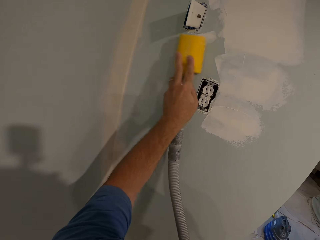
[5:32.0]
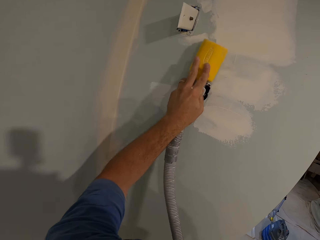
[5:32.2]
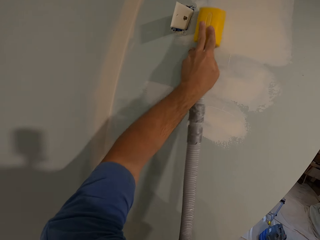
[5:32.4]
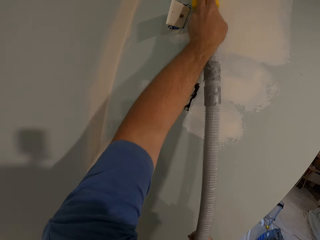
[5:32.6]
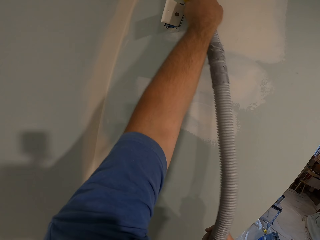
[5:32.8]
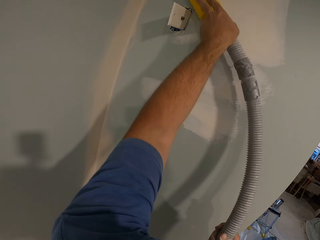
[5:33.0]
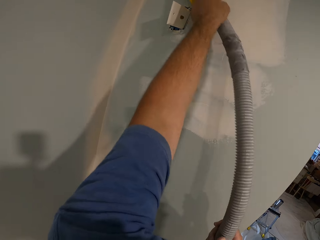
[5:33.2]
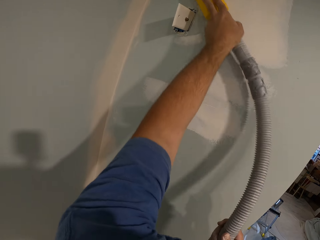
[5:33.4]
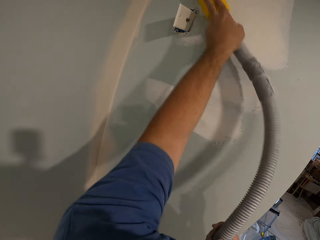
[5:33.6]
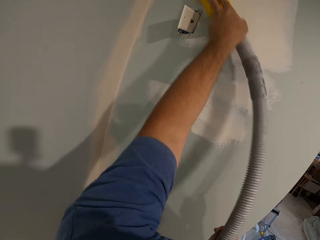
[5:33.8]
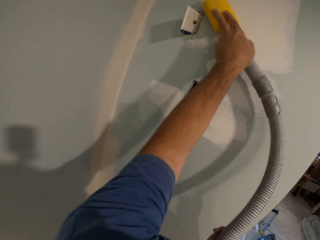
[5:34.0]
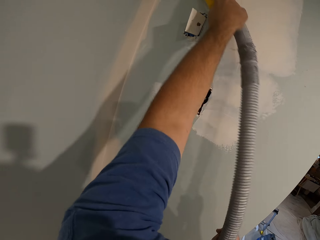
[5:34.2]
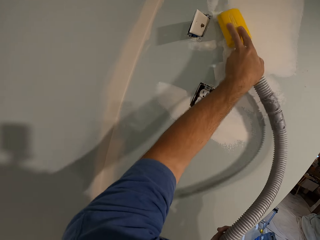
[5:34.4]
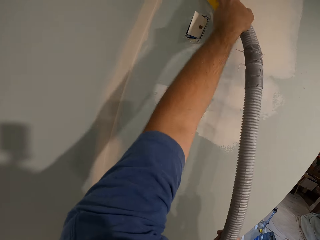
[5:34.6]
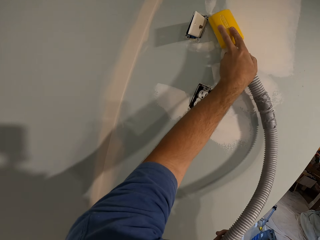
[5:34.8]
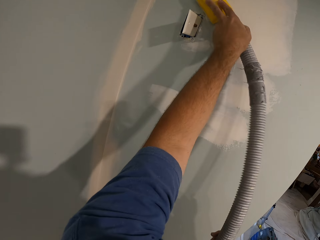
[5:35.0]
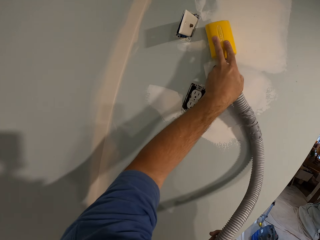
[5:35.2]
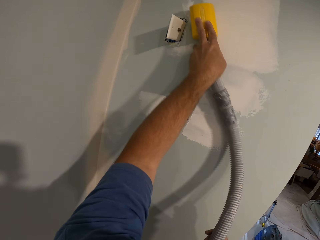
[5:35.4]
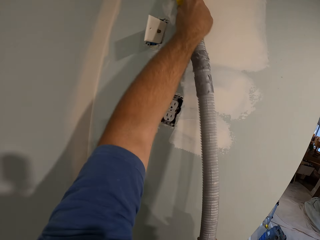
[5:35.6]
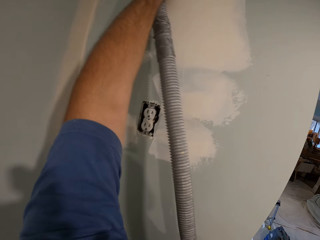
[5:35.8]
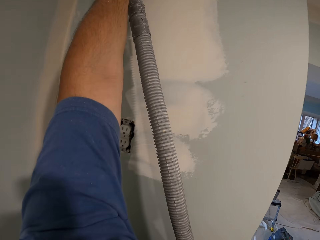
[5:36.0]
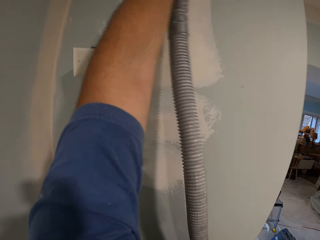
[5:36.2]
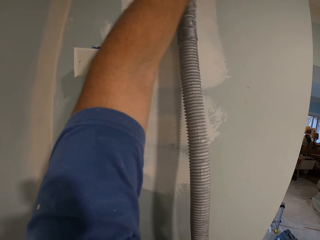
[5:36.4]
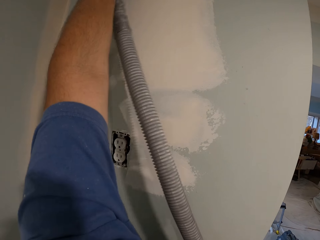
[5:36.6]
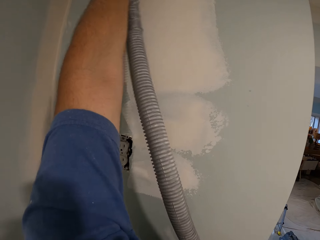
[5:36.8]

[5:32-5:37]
The camera wearer smoothens the wall with the hand sander.

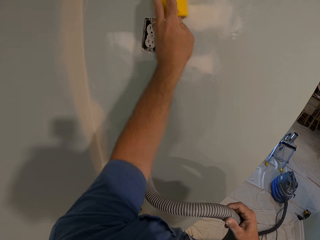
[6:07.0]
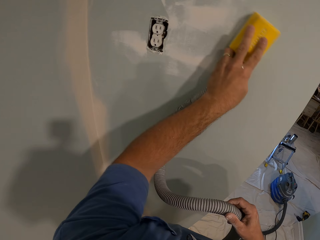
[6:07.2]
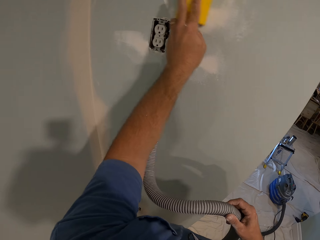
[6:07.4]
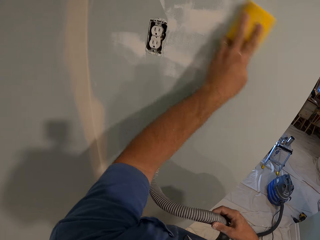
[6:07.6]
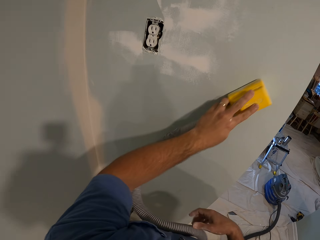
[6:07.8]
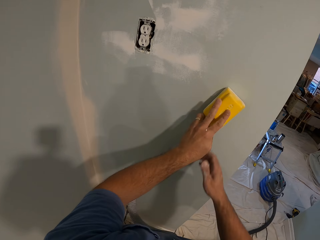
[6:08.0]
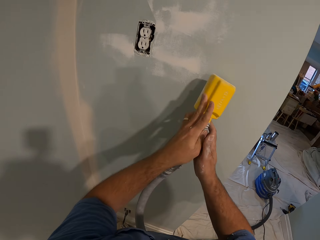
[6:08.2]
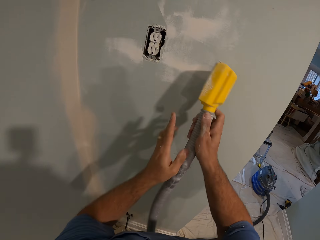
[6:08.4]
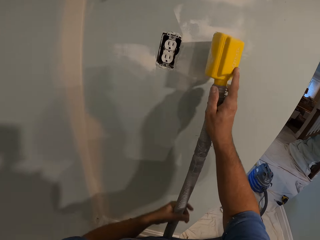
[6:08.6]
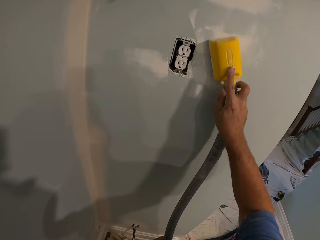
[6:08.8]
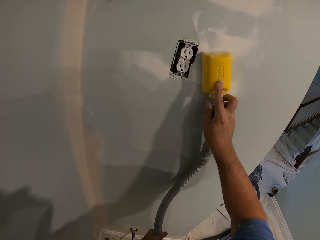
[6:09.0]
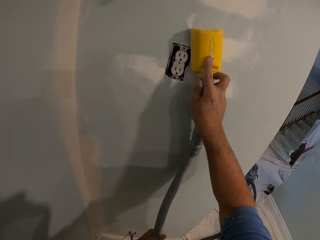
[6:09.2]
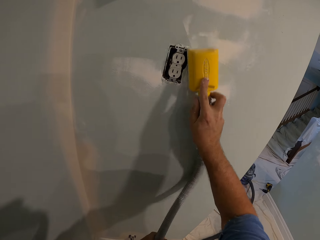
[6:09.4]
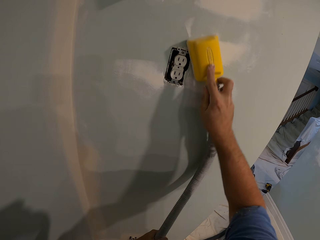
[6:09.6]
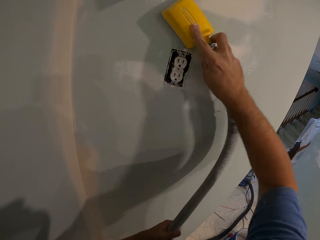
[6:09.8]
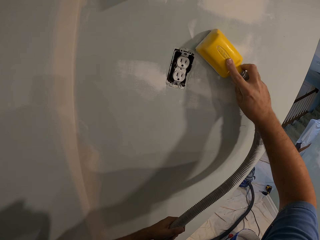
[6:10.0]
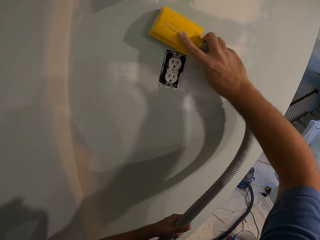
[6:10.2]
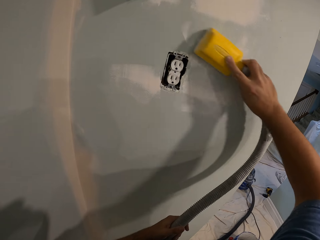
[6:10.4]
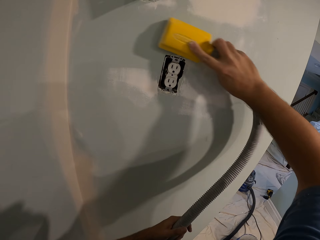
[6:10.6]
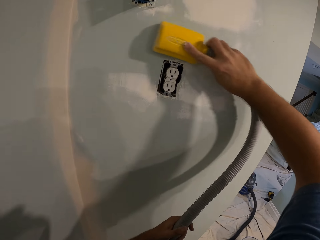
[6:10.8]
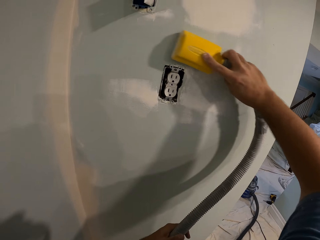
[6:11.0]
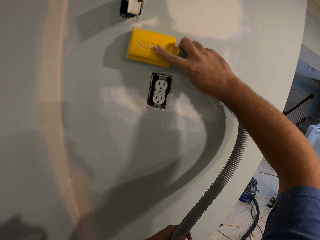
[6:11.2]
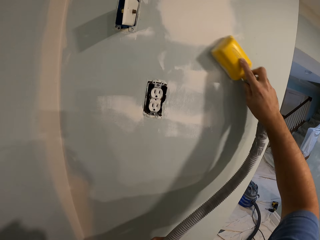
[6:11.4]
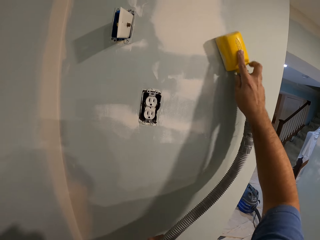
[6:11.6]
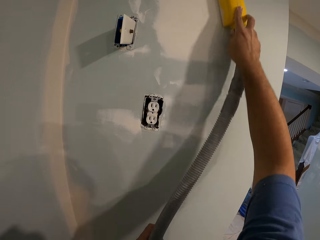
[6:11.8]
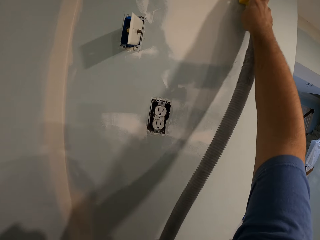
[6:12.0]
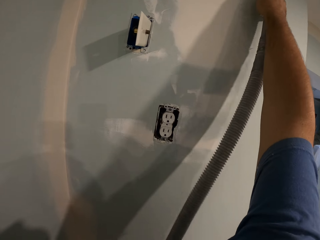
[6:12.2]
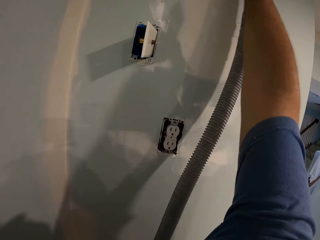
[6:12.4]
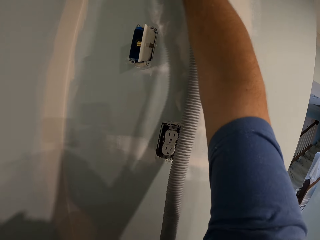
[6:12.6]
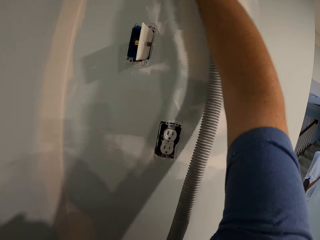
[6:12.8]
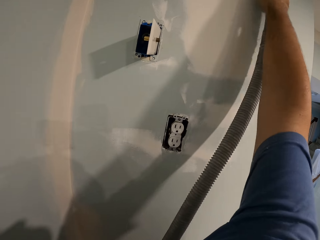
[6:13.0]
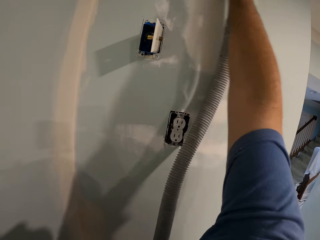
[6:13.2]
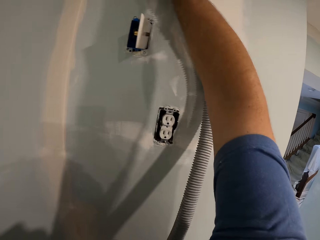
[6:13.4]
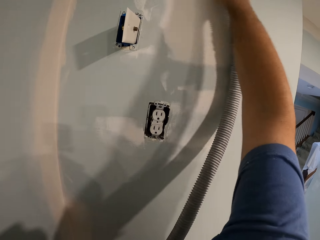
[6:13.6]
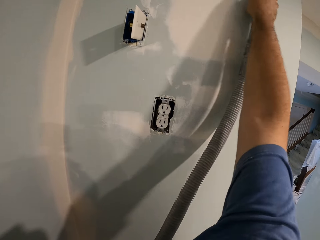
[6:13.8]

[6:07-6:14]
The camera wearer passes the hand sander hose from his left hand to his right hand. He smoothens the wall with the hand sander.

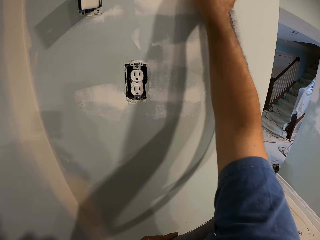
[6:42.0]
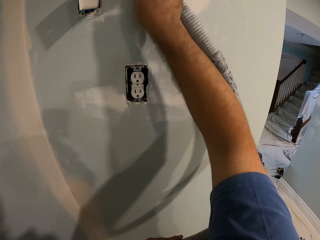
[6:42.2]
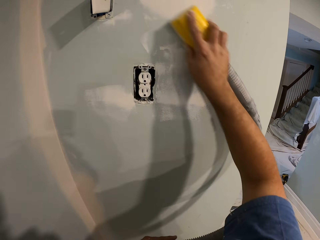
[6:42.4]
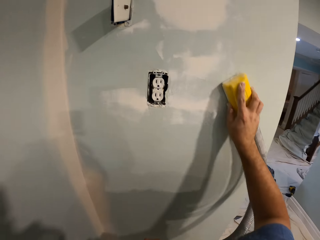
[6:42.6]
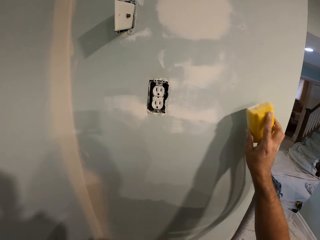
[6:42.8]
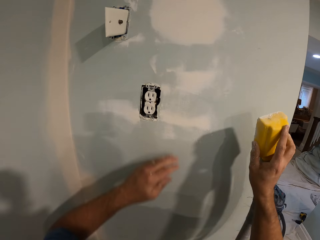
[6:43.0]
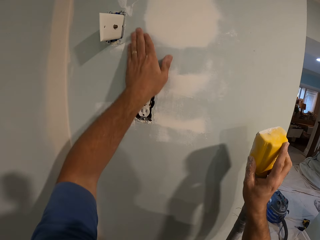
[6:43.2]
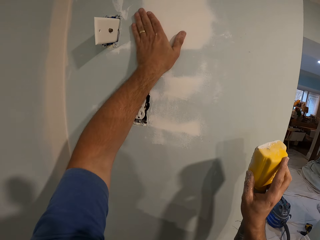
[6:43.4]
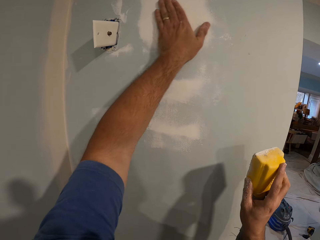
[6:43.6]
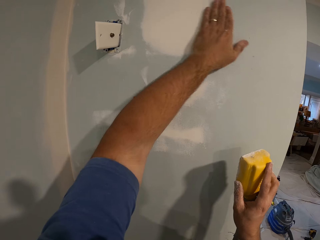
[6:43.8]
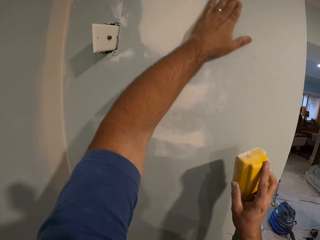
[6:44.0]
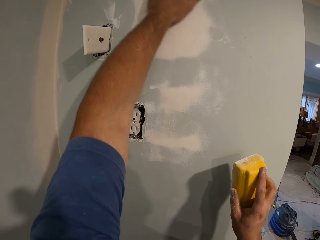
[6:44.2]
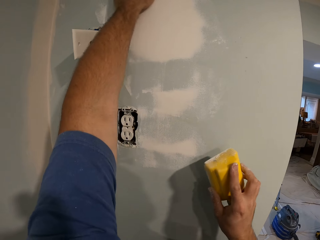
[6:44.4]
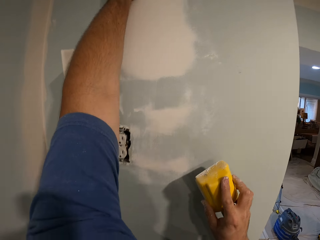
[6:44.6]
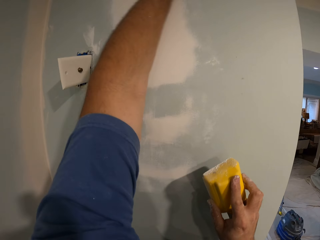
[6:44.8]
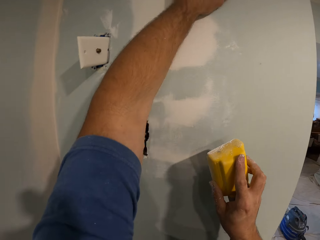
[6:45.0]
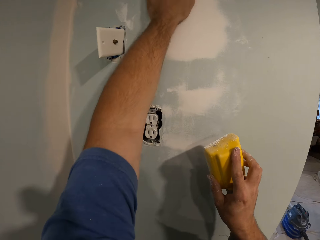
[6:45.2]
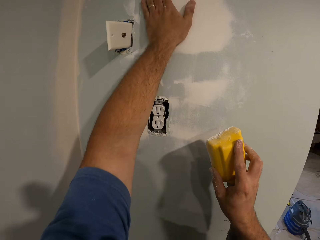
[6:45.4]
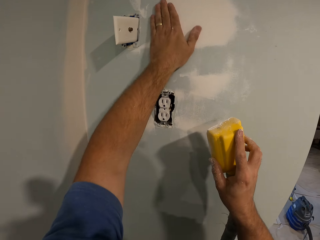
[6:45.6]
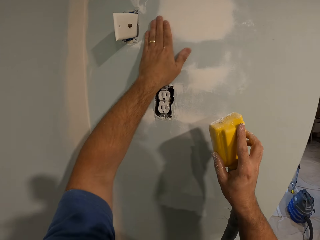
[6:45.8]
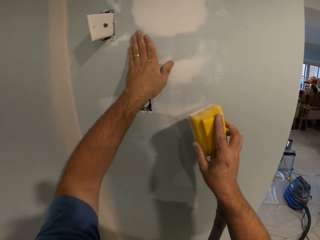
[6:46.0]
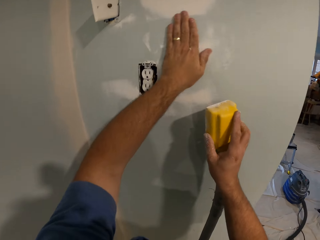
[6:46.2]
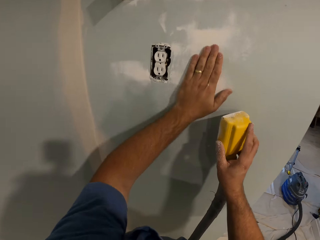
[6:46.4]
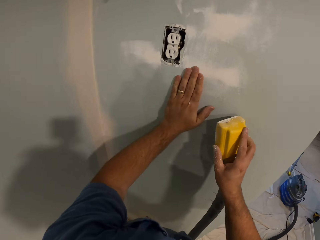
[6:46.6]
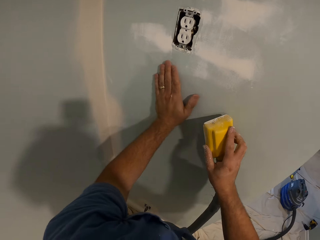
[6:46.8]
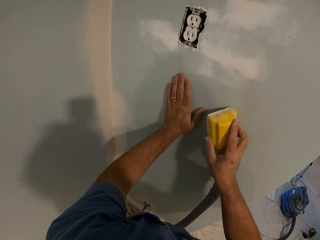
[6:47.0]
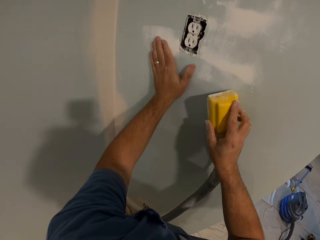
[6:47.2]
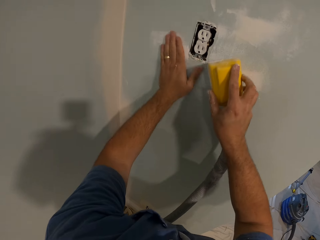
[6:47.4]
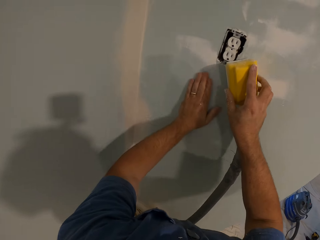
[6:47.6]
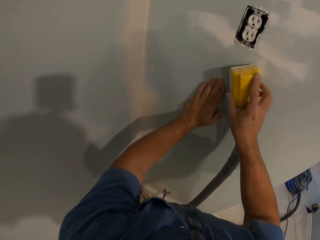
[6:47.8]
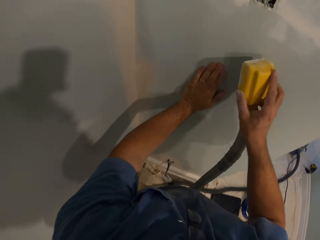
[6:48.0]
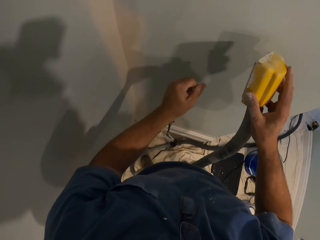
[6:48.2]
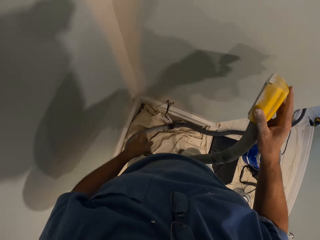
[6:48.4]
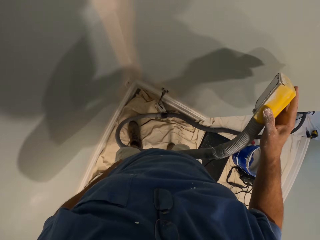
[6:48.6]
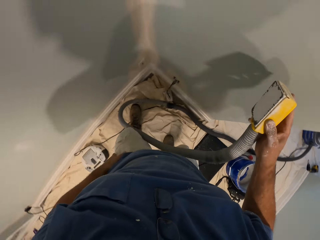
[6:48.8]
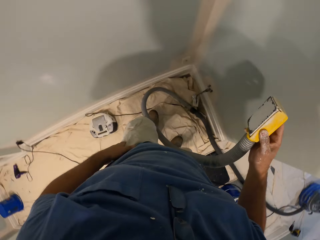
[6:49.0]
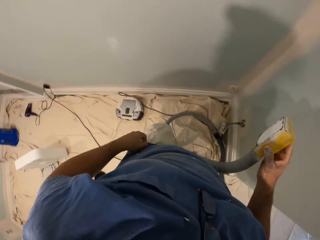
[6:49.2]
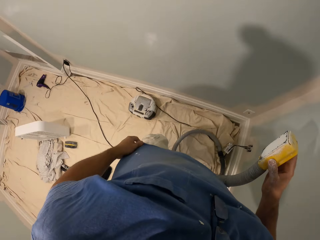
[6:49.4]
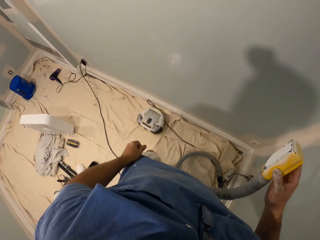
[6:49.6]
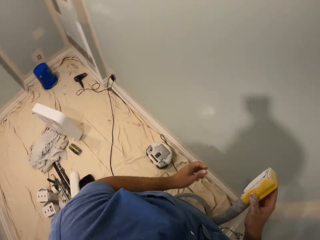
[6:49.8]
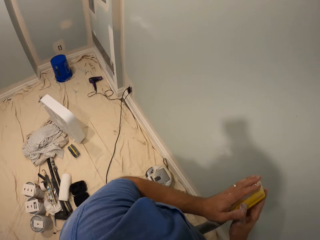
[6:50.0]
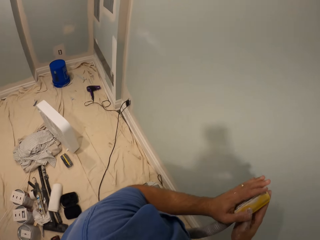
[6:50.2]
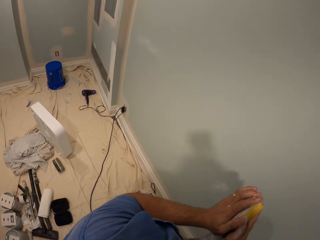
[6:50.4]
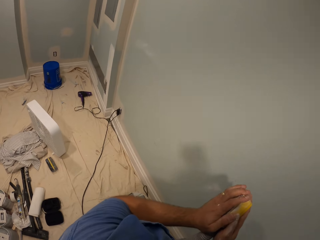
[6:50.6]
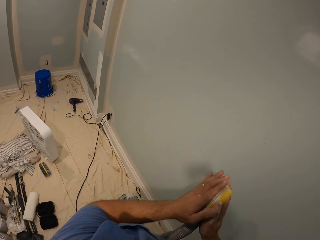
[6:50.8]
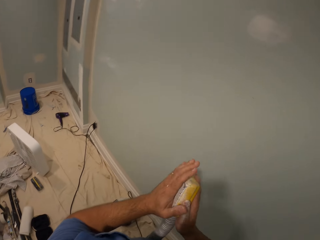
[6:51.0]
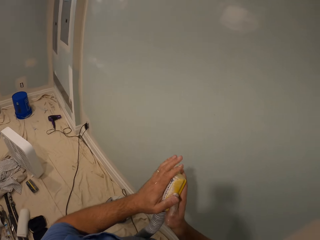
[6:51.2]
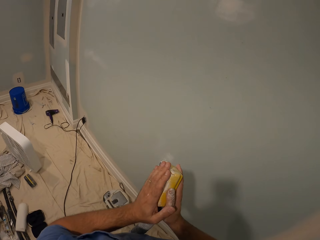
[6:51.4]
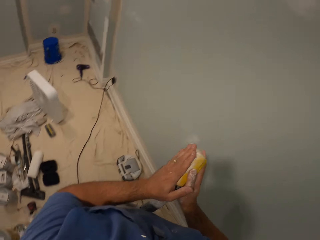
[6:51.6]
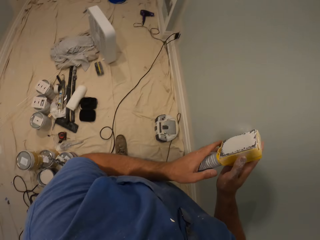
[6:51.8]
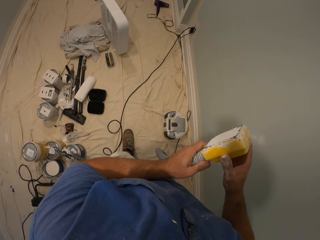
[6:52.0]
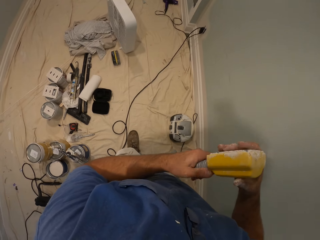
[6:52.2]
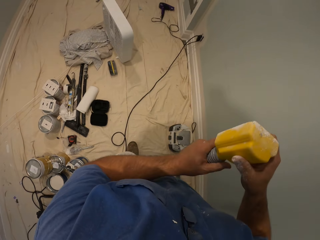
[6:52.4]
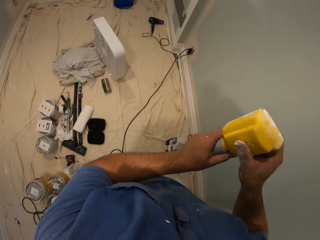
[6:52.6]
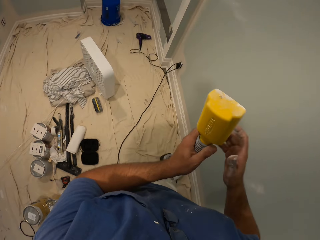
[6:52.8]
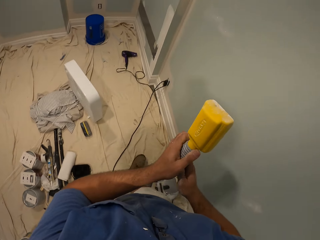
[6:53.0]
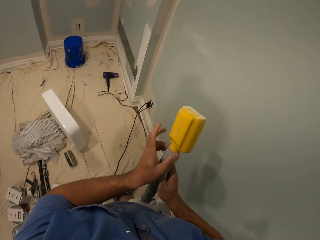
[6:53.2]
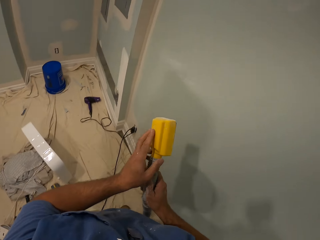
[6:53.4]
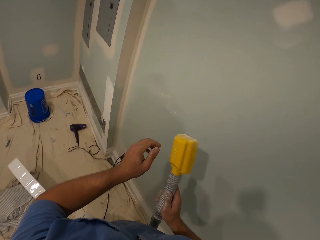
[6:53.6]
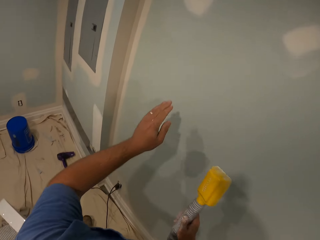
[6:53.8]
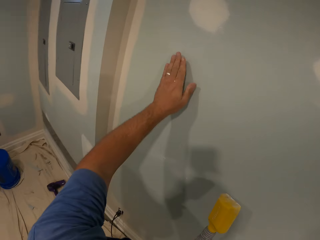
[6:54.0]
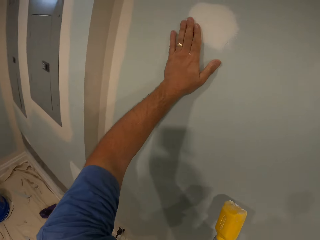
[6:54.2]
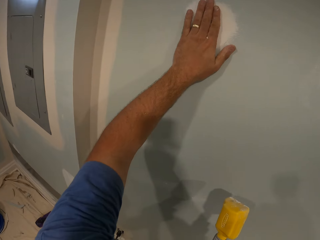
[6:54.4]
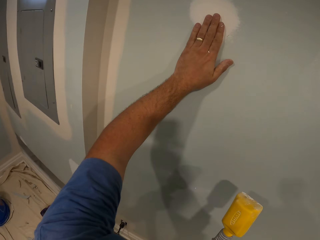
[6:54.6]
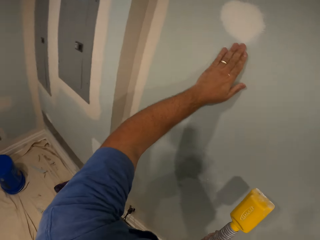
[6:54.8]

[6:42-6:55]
The camera wearer smoothens the wall with his left hand. He touches the wall with his left hand. He wipes his hand on his trouser. He touches his shirt with his left hand. He touches the hand sander with his left hand. He touches the wall with his left hand.
